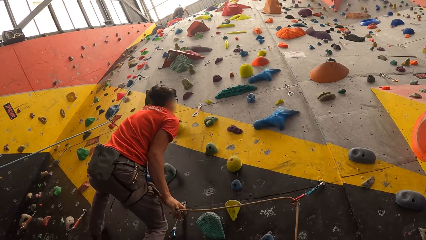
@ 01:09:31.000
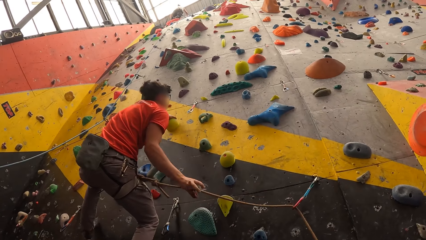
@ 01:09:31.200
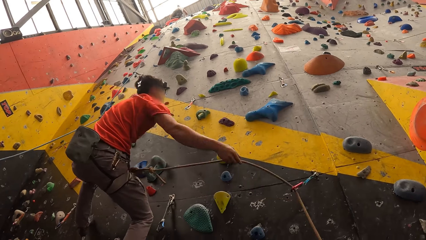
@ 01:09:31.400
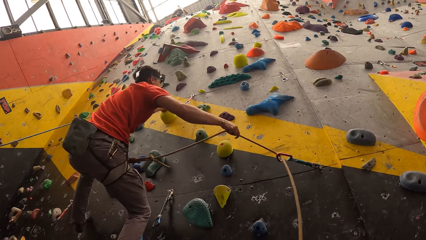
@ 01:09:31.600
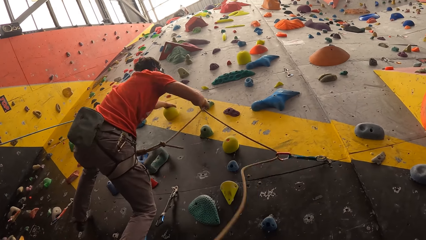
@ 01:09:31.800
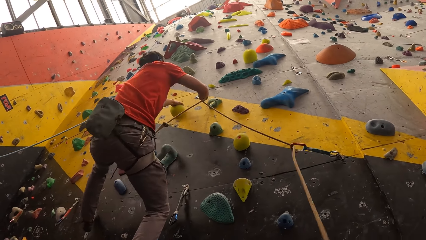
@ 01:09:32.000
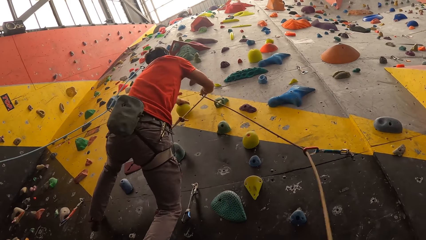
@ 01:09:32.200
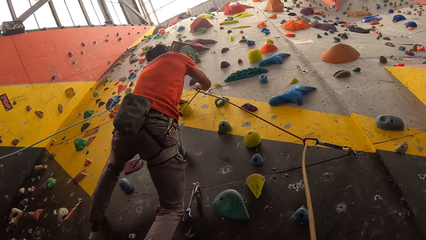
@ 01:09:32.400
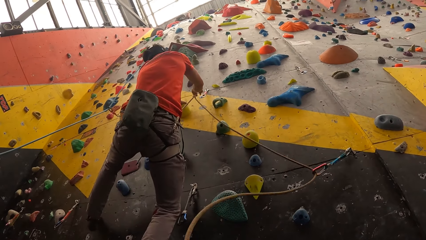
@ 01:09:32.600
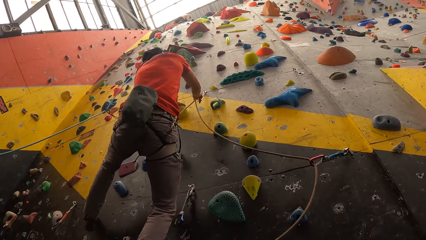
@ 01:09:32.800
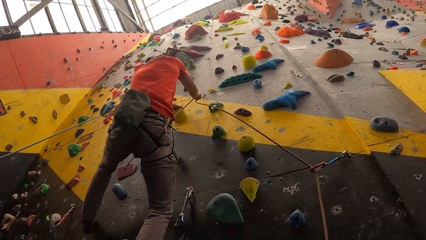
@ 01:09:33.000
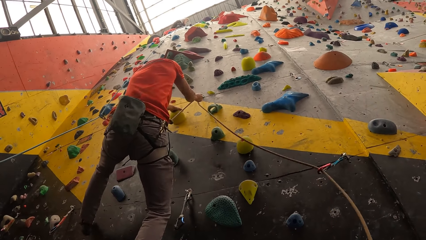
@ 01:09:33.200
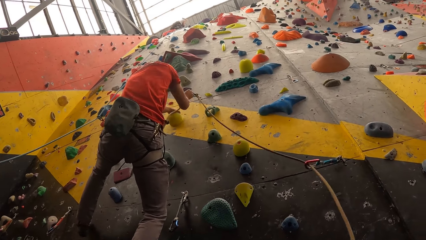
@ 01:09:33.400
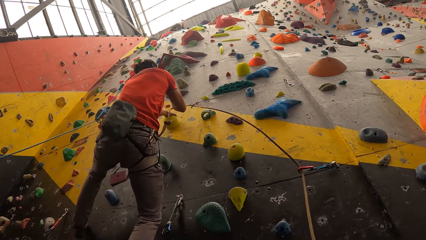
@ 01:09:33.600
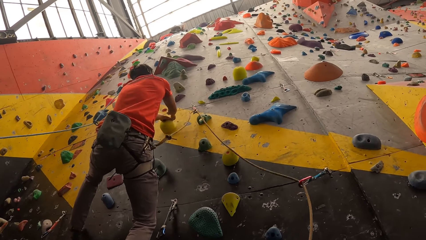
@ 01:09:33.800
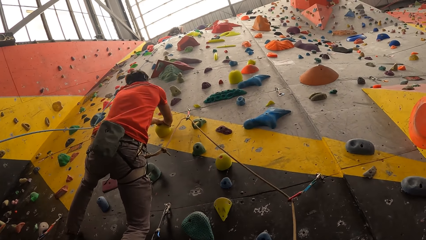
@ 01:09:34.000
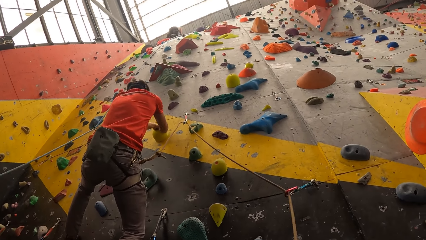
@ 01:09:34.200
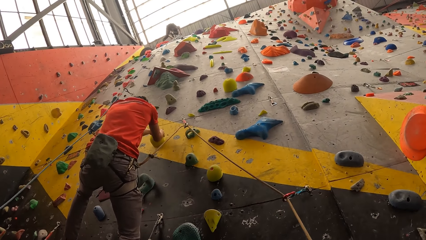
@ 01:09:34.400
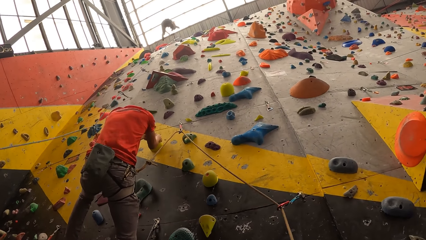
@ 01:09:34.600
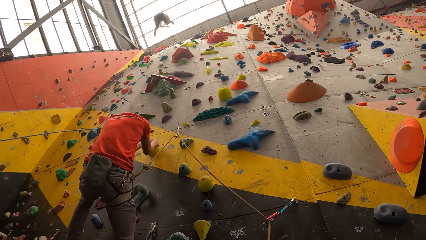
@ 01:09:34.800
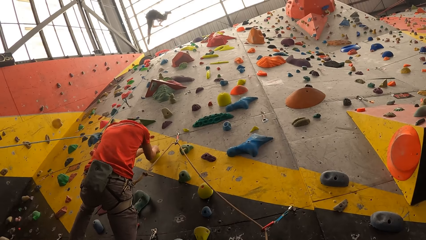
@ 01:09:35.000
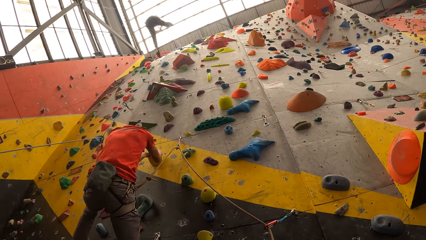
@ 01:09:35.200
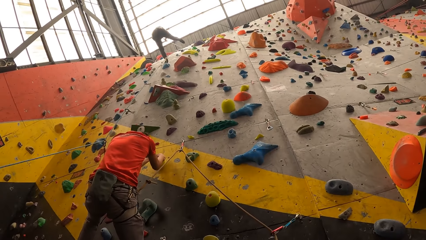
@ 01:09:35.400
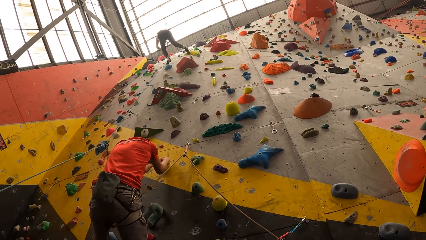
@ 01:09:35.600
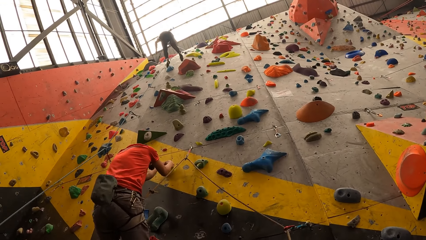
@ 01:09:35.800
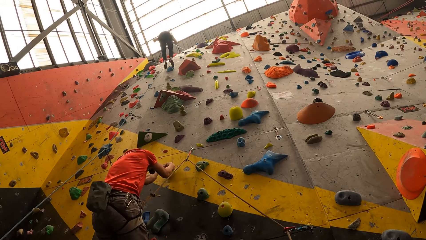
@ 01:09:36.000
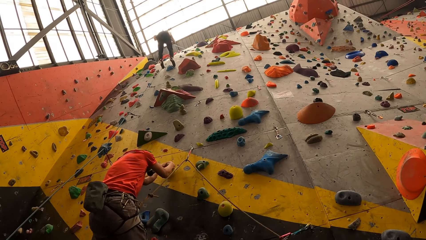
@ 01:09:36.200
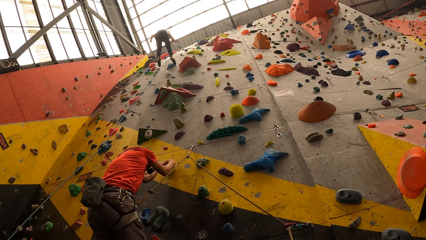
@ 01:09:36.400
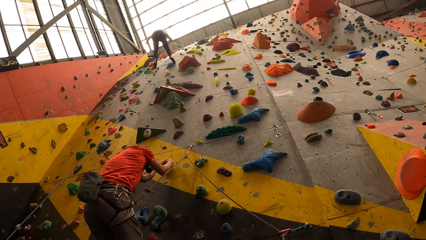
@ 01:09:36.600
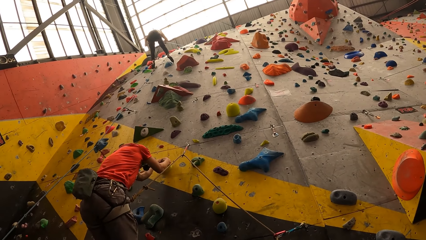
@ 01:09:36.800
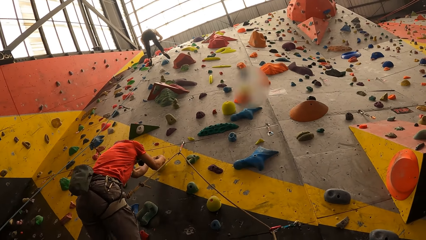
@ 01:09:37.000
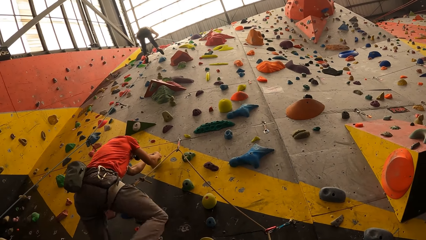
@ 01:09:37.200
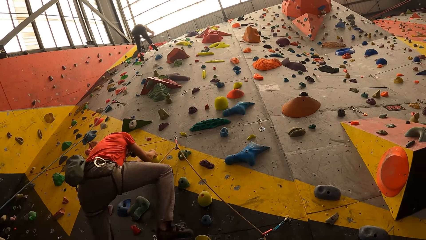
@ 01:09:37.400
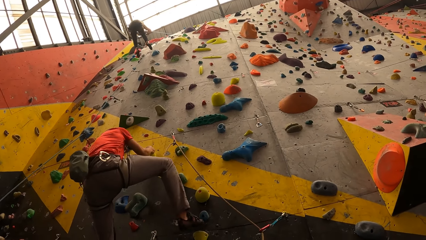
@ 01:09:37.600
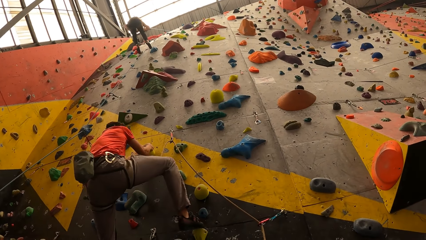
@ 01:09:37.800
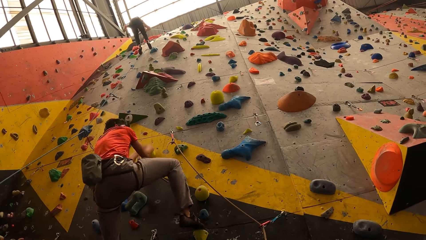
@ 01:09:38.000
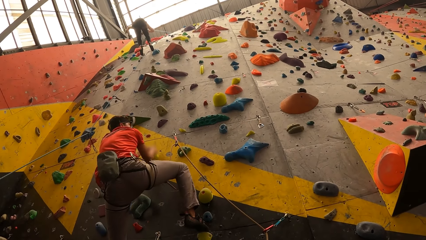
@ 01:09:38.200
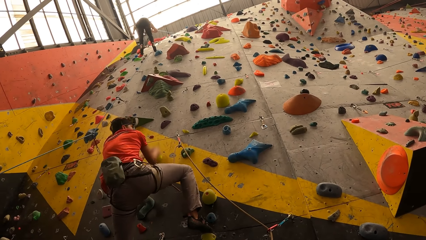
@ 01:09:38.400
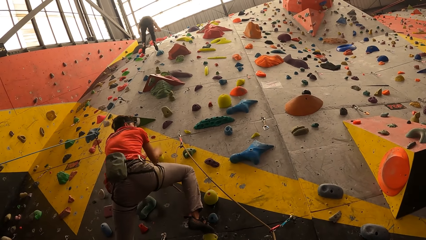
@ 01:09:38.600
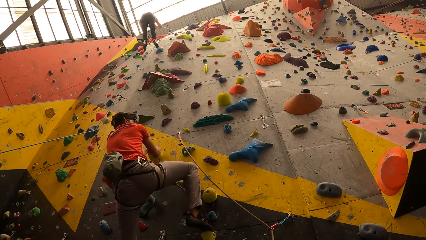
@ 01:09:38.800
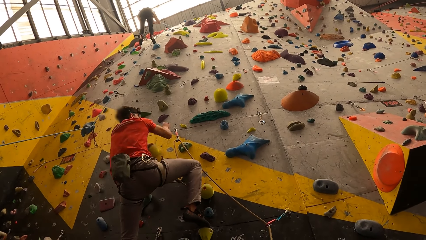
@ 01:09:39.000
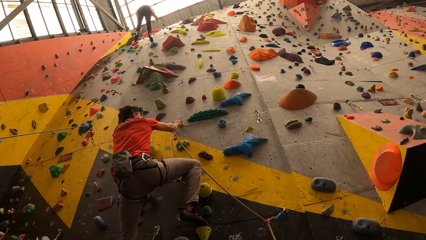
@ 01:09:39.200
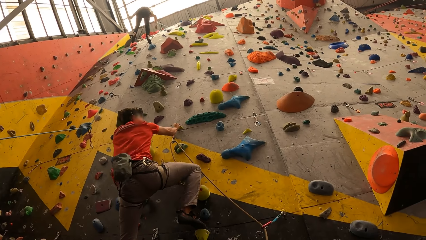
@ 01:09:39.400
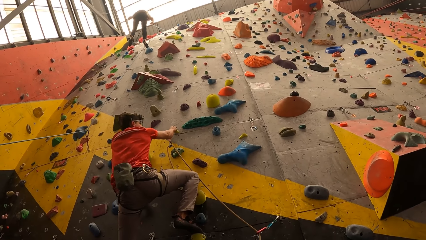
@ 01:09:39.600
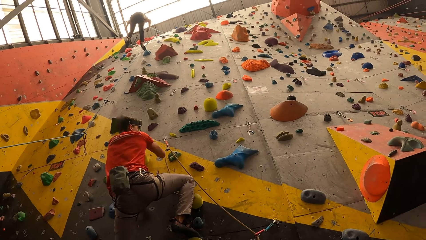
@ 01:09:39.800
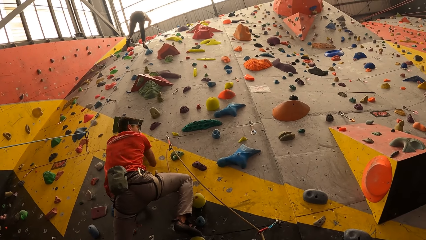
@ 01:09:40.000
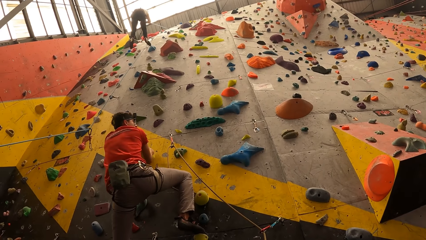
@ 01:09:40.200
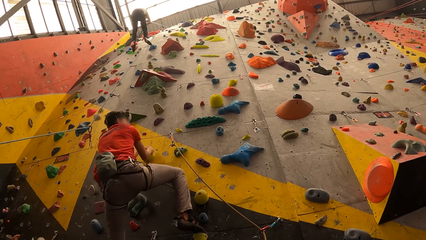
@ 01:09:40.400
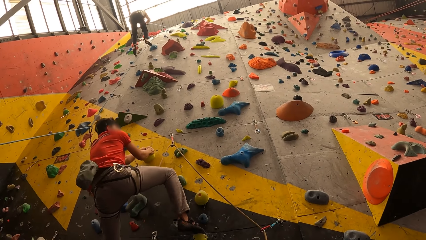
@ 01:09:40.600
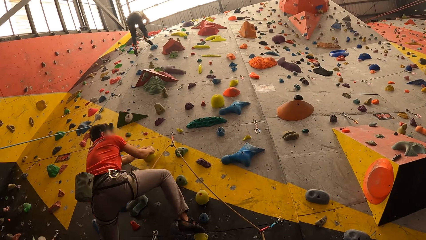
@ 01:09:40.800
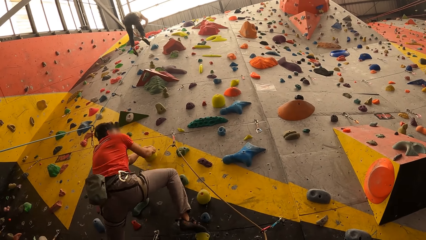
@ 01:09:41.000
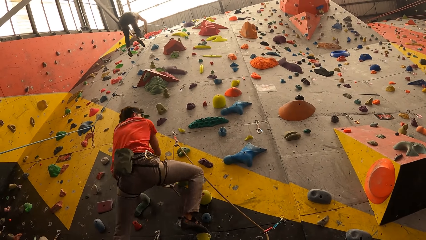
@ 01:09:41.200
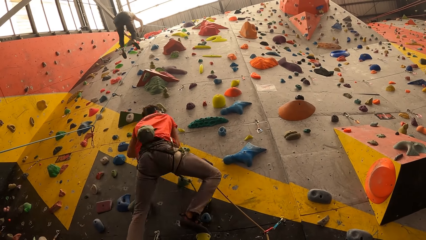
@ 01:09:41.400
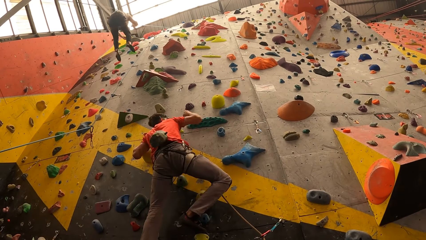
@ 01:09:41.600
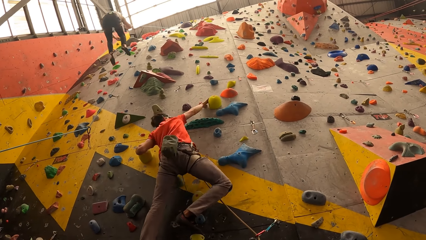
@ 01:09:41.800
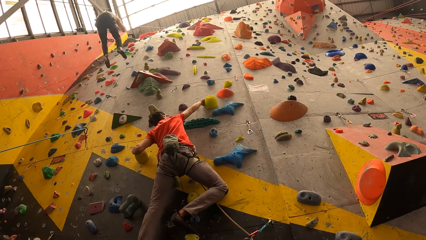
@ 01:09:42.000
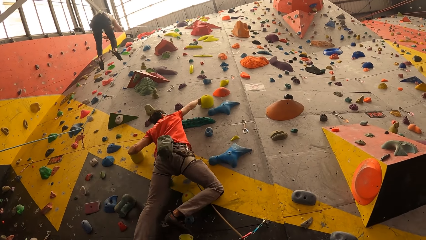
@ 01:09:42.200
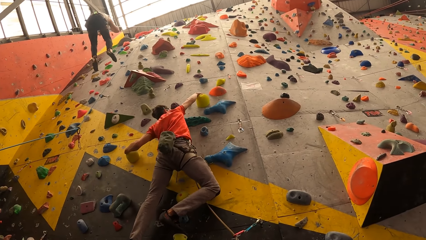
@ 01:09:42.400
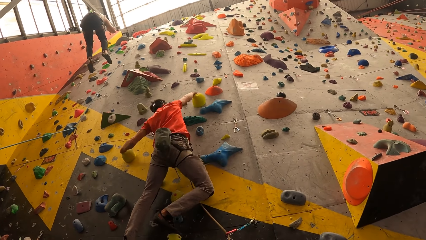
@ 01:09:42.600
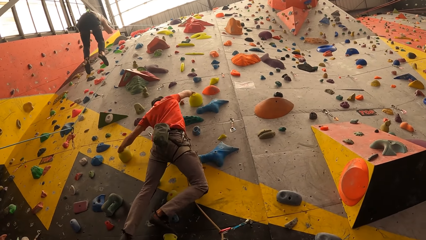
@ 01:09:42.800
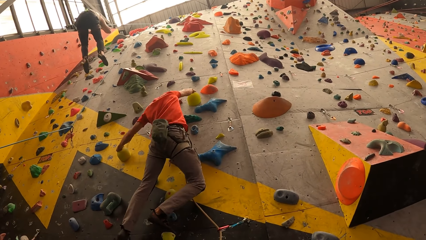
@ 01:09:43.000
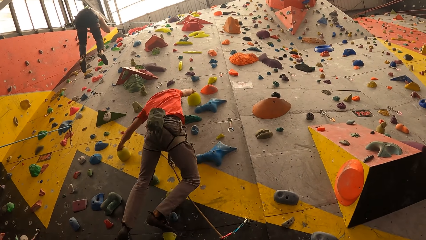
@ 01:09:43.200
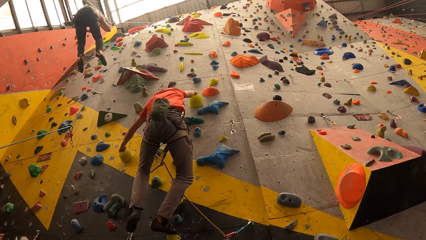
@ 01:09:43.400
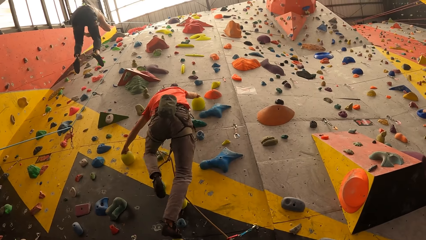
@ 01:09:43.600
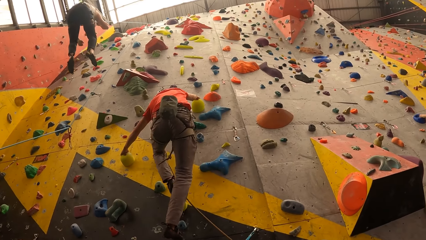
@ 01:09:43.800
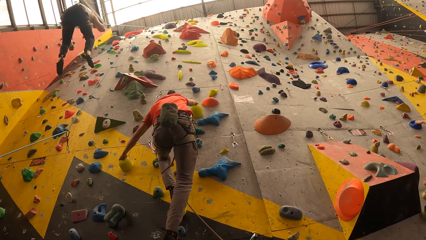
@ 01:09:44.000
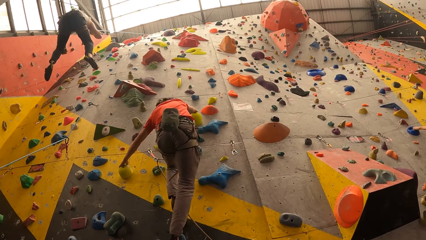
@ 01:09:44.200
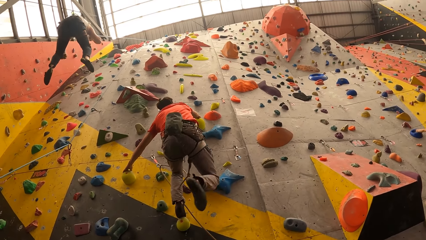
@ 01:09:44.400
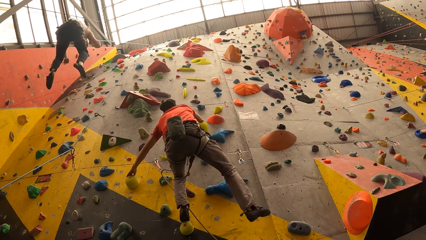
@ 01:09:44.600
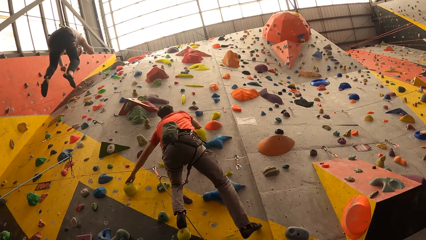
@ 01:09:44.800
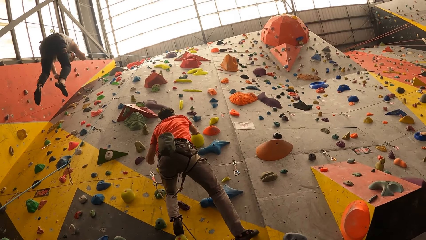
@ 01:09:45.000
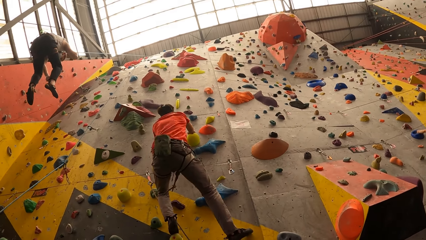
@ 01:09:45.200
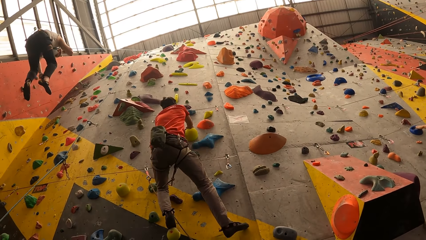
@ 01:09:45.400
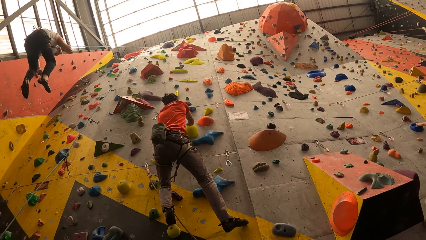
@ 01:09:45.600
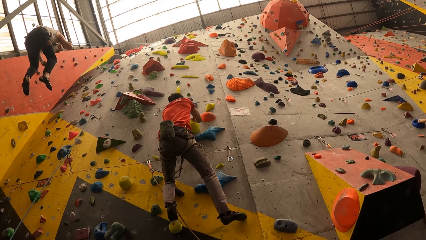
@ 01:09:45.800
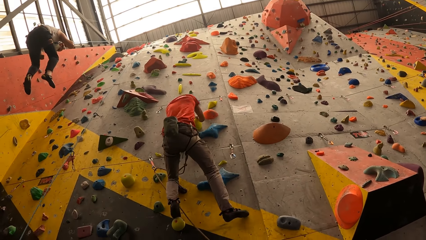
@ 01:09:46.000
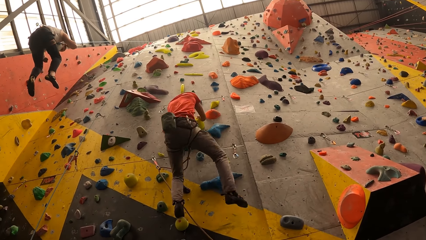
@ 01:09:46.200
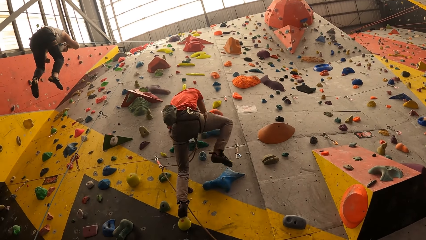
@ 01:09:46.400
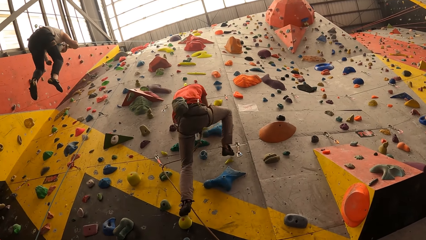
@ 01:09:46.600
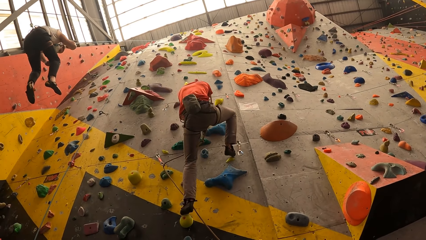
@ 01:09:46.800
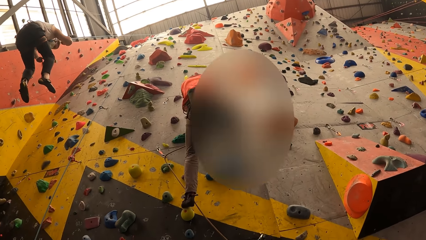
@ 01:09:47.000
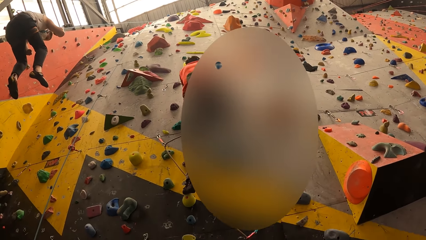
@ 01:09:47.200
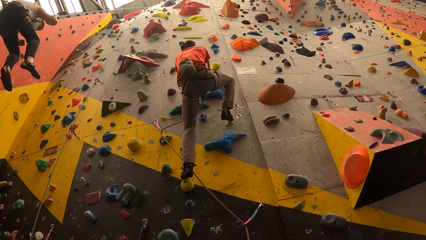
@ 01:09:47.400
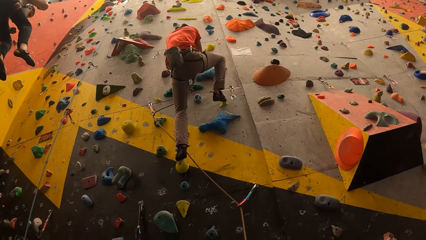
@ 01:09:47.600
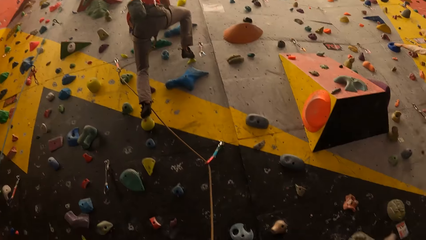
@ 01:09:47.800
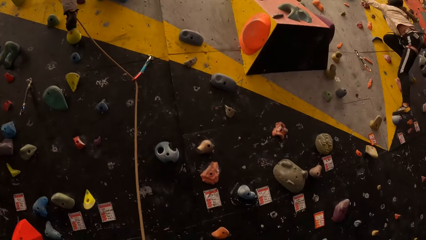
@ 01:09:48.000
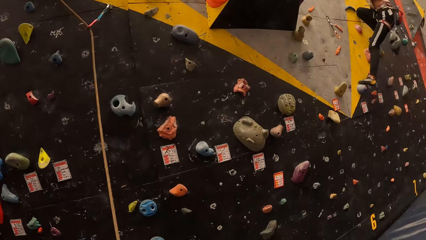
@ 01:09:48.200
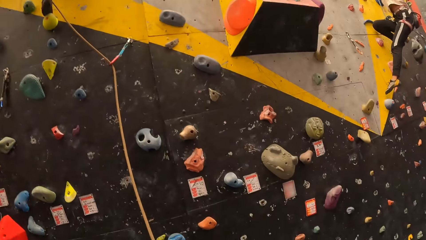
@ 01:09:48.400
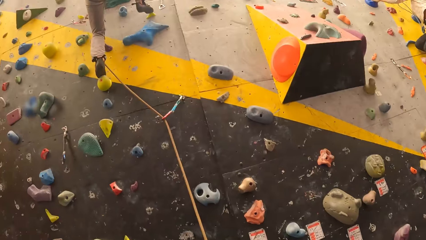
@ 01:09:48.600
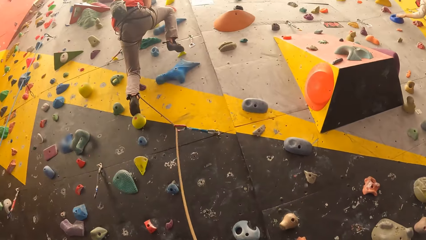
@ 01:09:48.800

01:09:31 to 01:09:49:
The man puts the rope on the hook and climbs up the bouldering wall. The camera wearer looks around.
